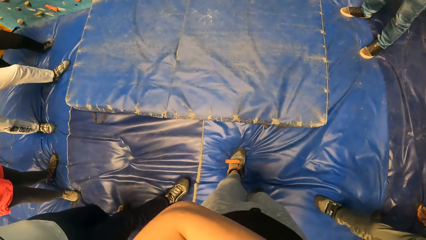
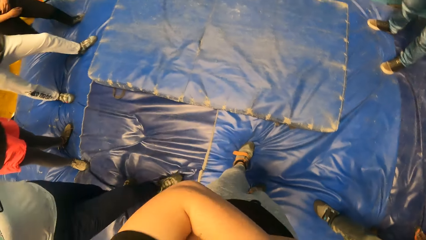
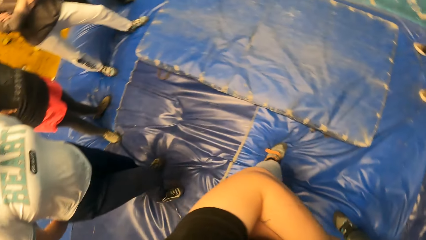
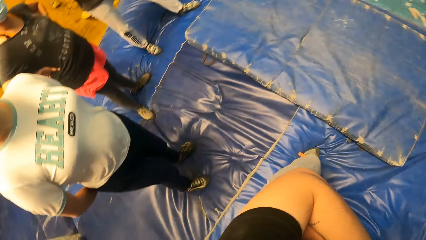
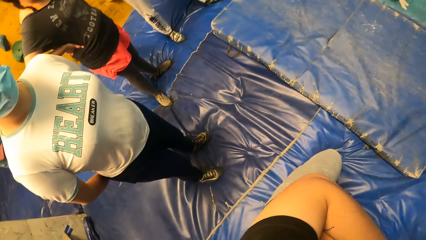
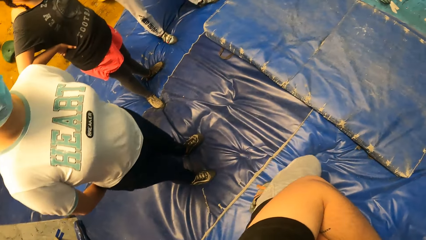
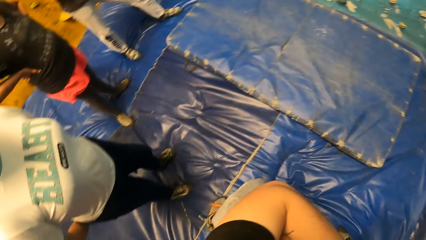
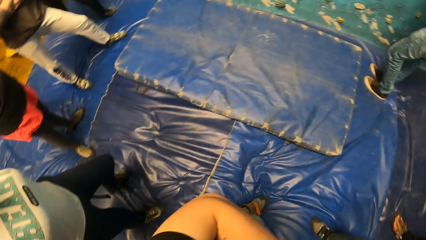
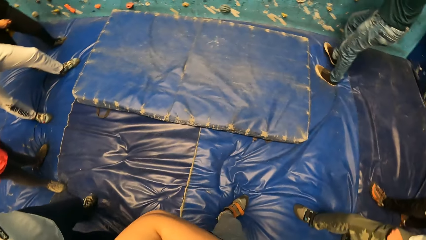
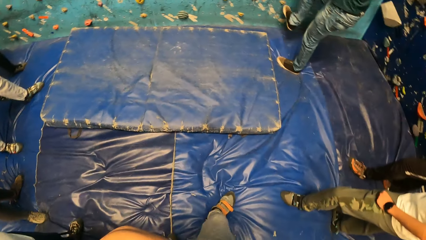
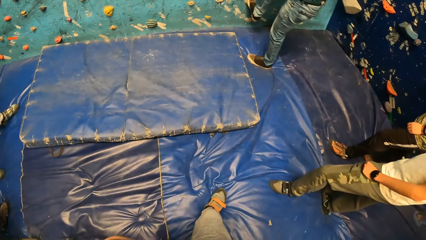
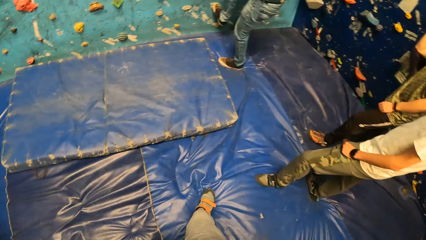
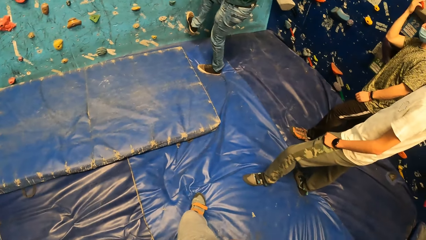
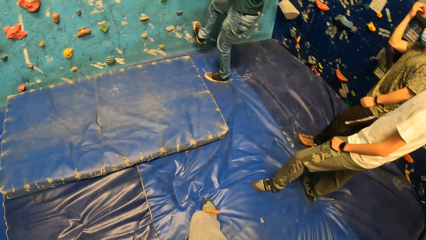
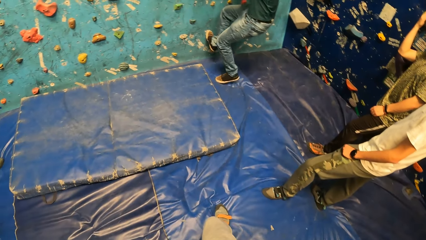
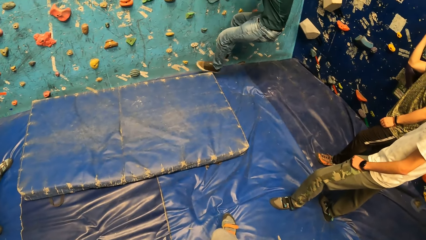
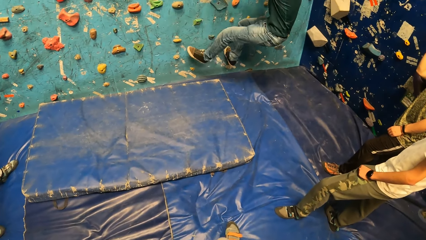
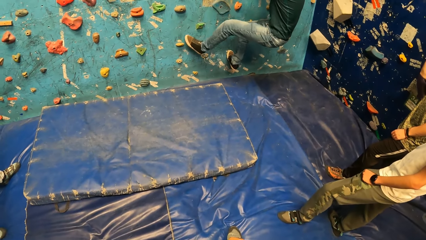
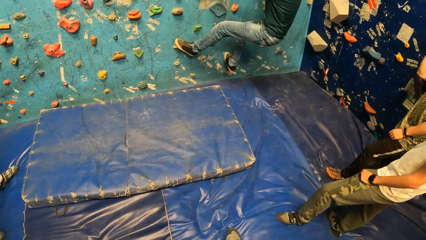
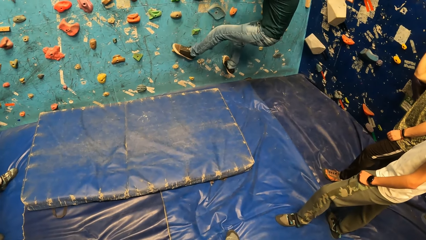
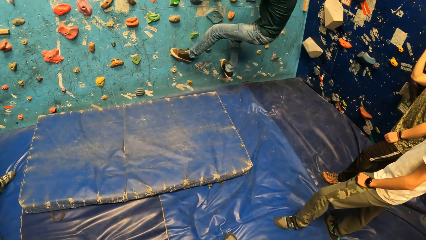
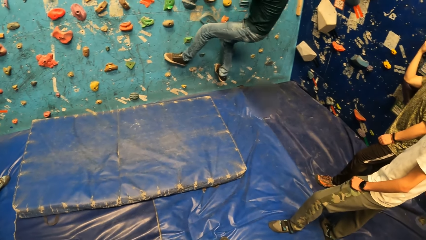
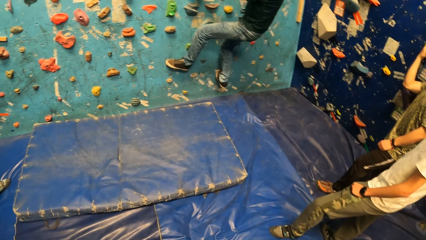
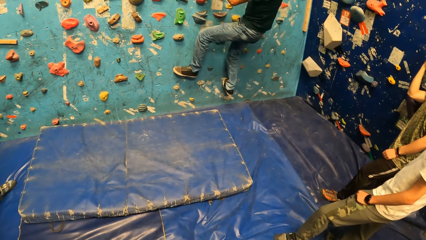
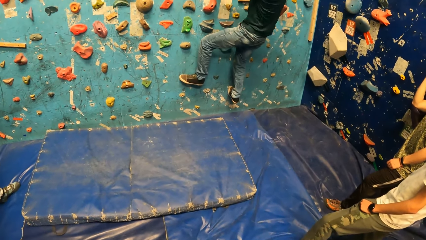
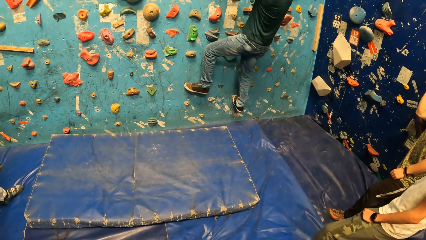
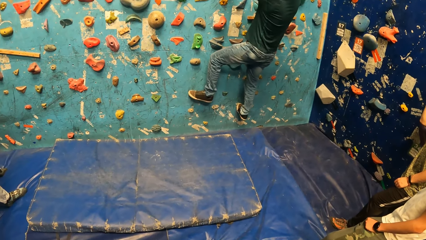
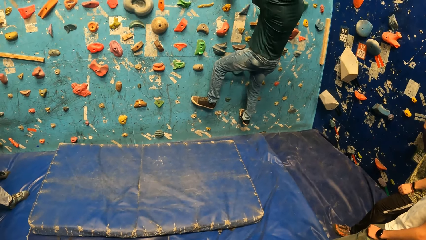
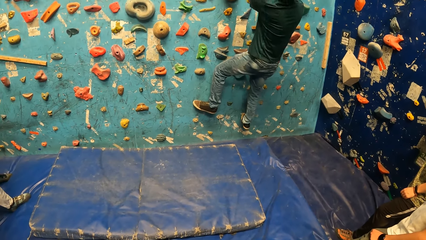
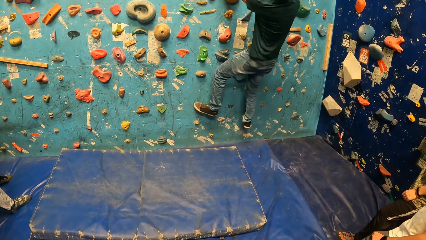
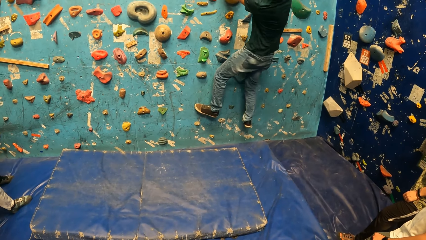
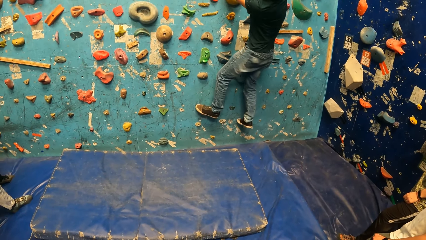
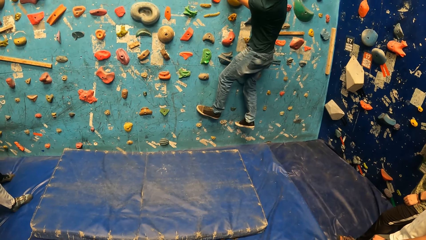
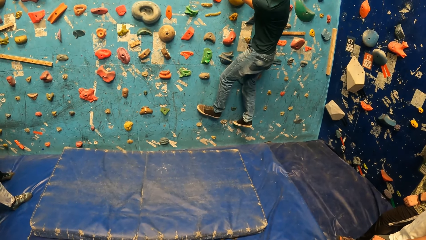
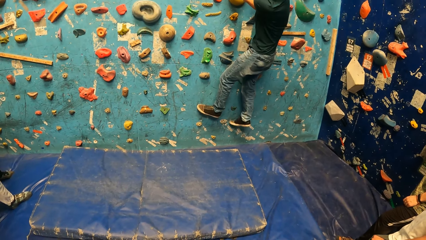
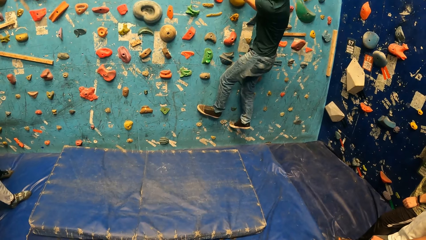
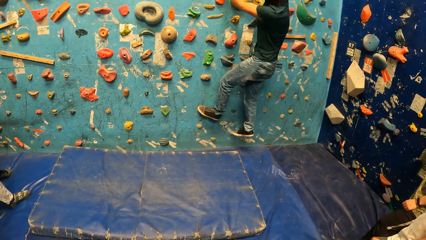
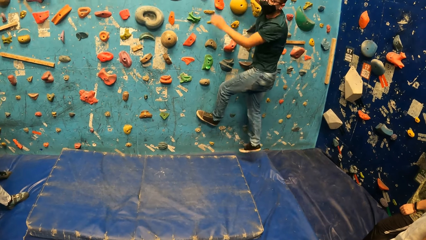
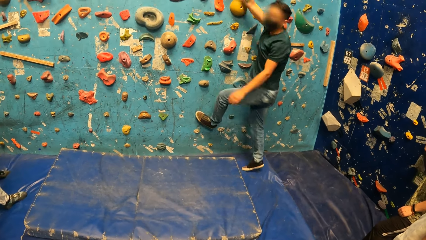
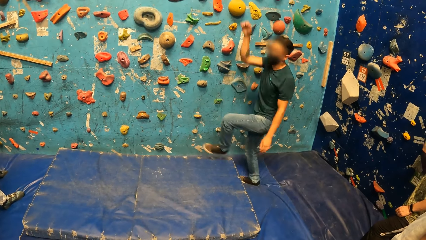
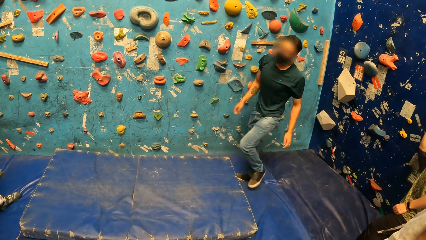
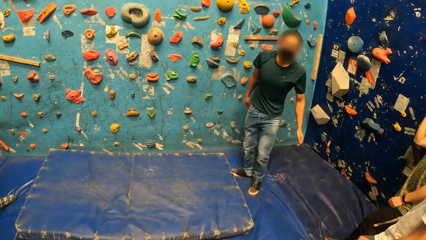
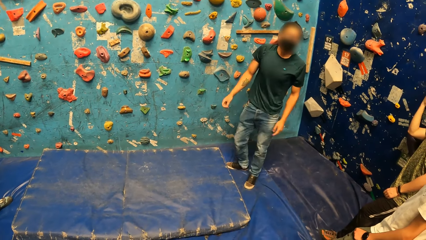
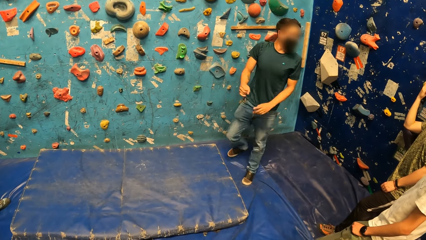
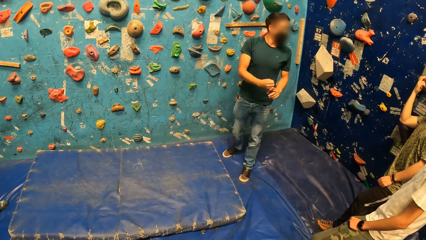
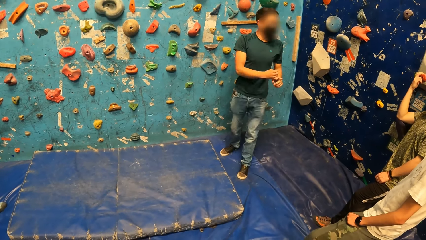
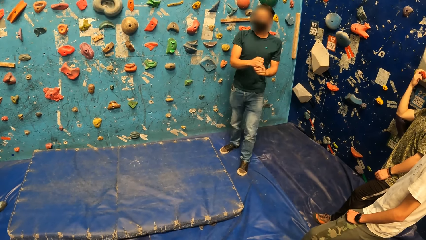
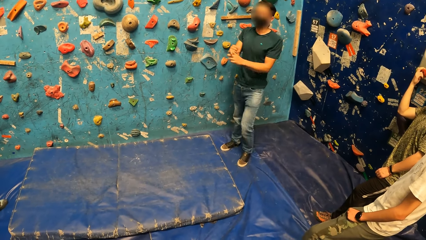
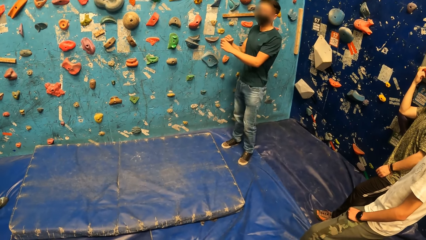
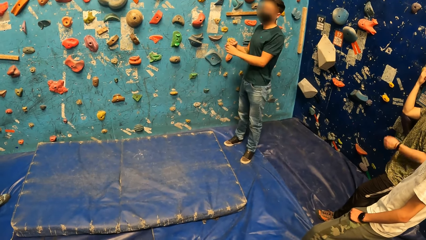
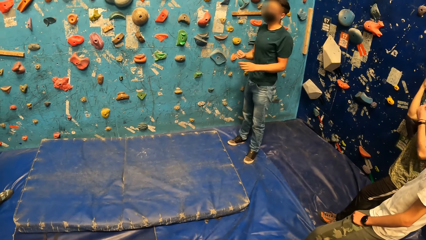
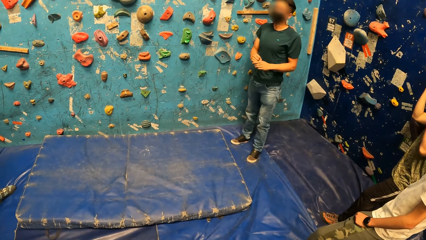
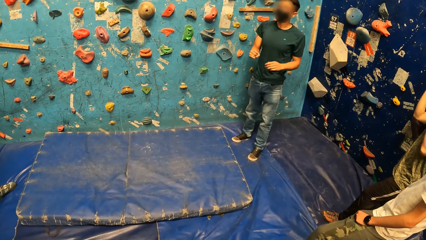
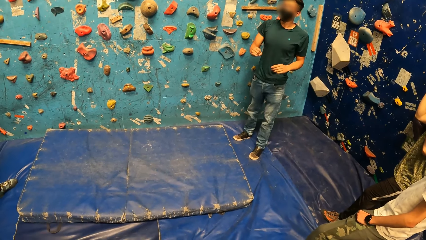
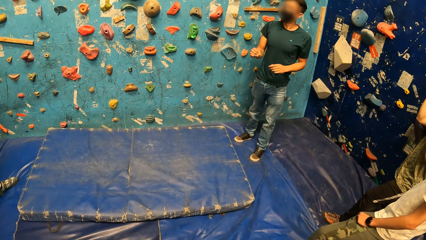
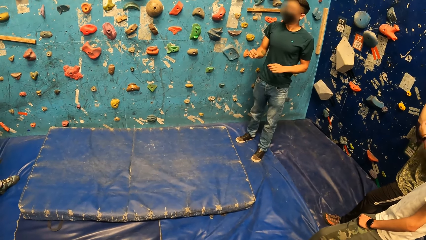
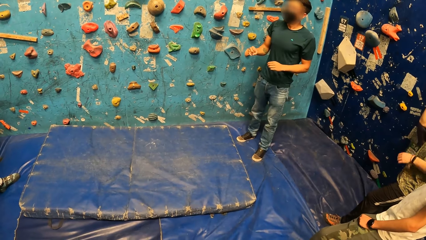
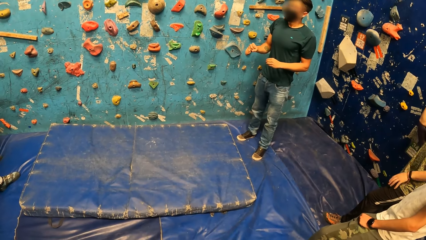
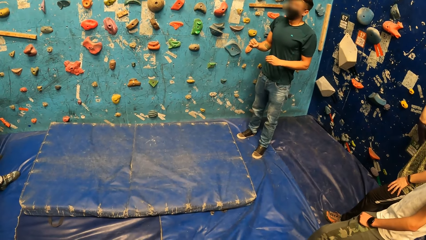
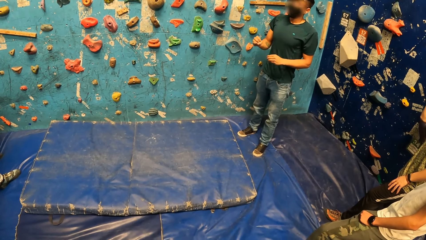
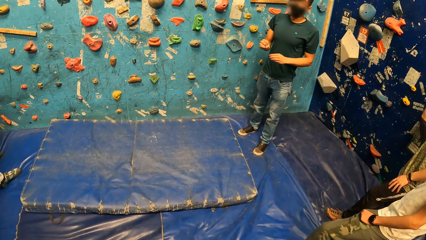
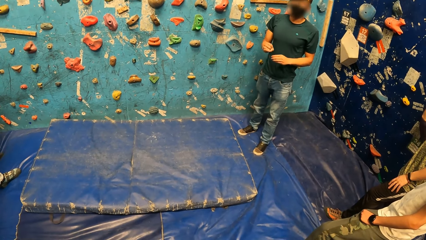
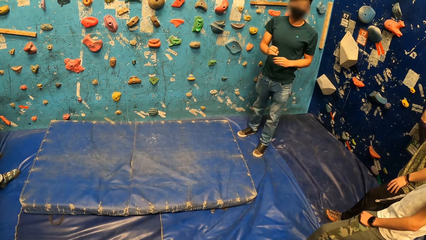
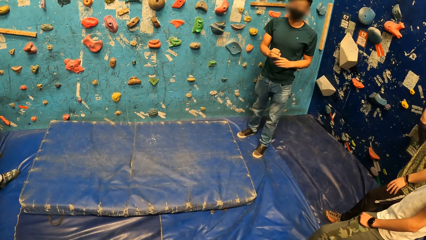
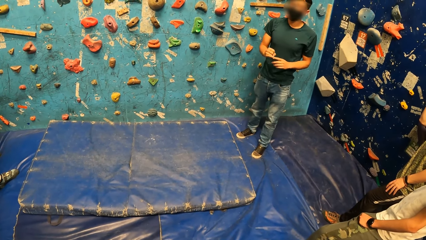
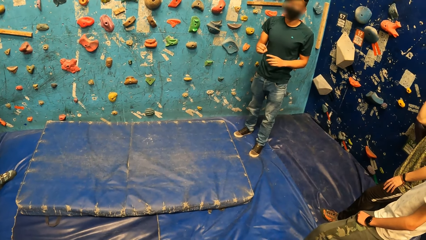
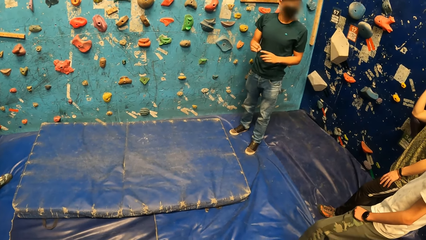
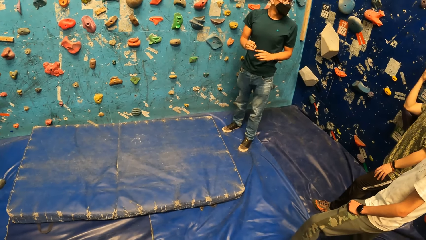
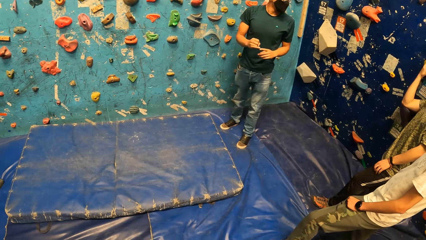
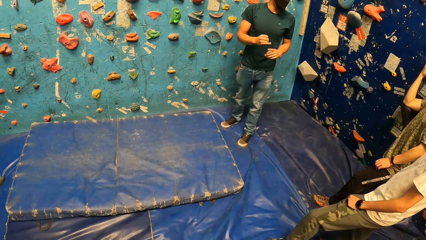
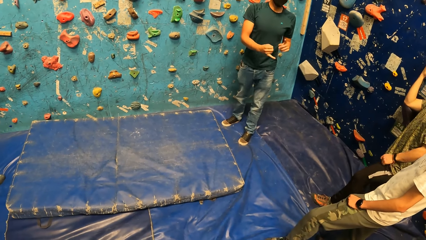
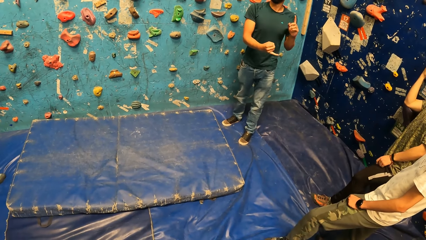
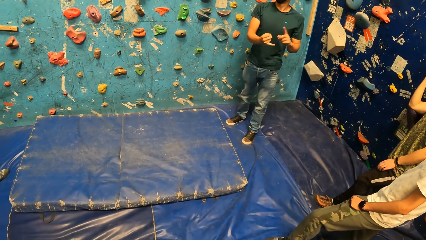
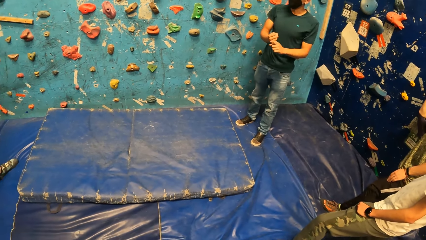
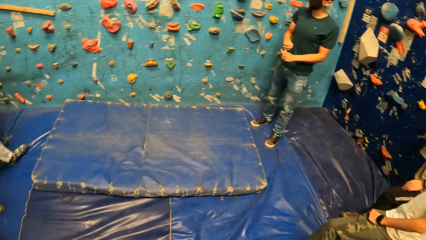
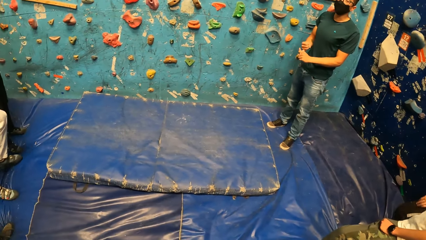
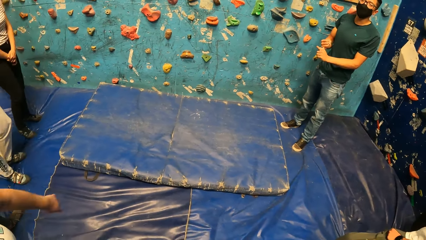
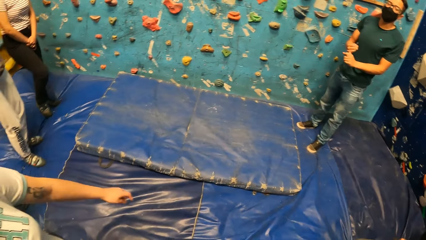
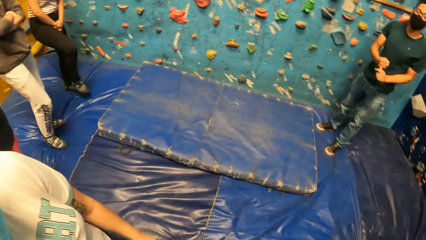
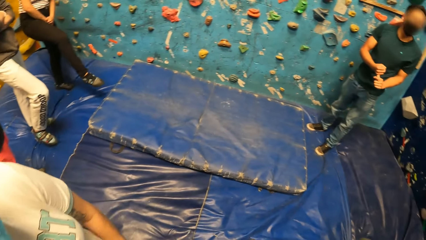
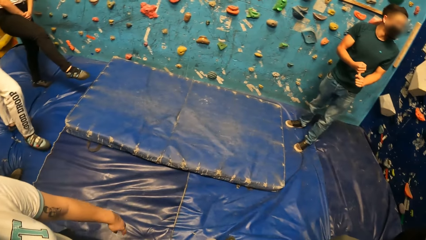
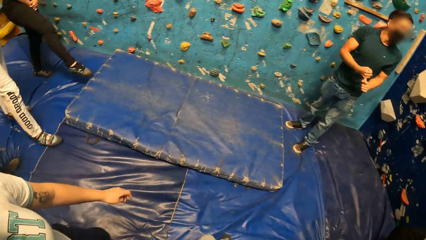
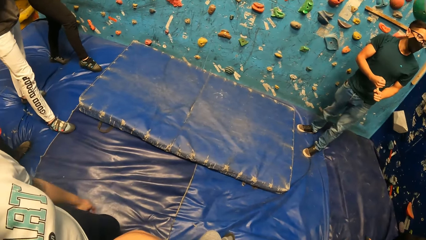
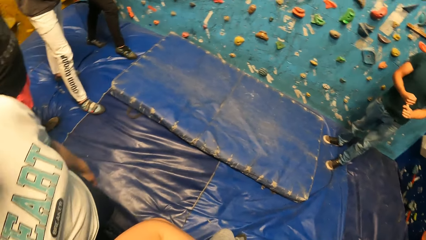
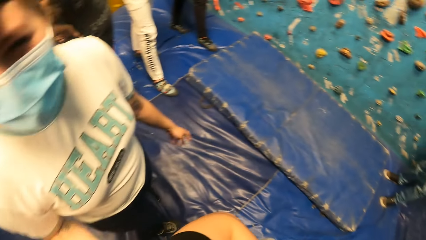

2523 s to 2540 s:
The camera wearer turns around the room. A man climbs on the climb wall. The camera wearer stares at the man. The man jumps down the climb wall. The man converses in the climb wall room.
